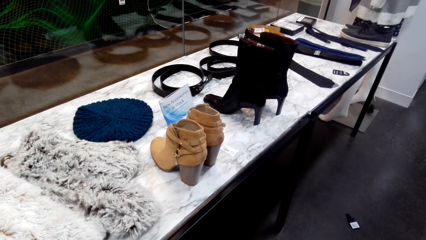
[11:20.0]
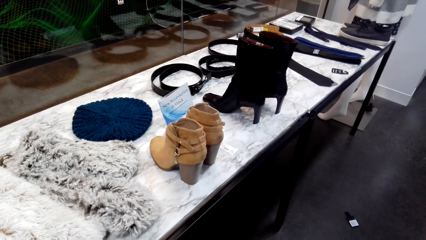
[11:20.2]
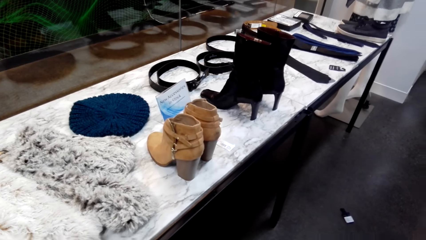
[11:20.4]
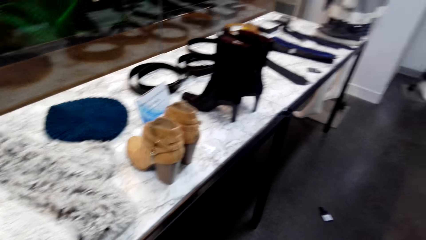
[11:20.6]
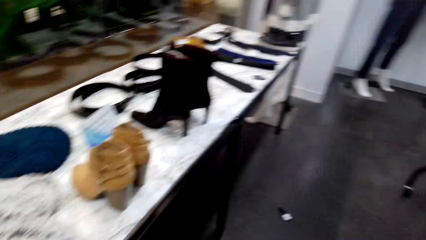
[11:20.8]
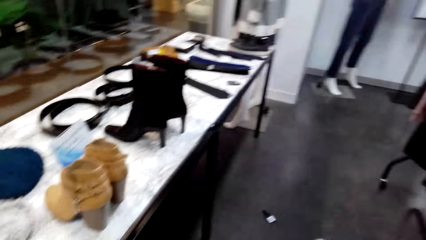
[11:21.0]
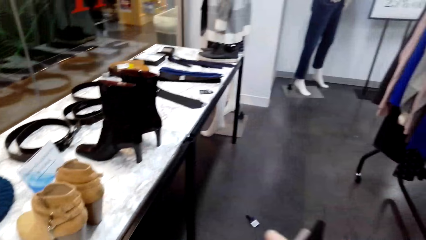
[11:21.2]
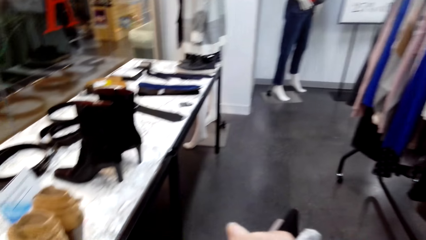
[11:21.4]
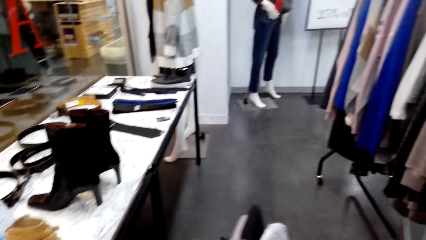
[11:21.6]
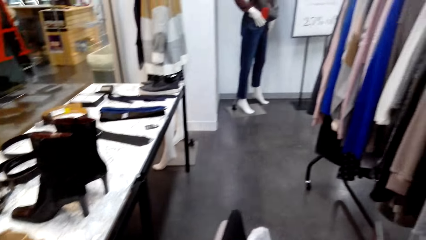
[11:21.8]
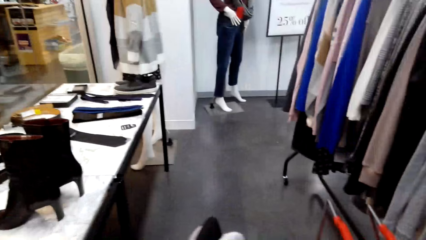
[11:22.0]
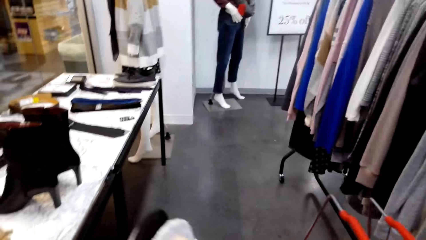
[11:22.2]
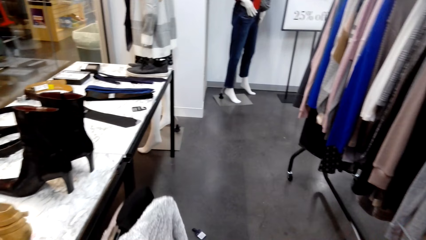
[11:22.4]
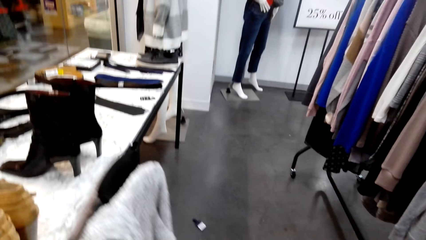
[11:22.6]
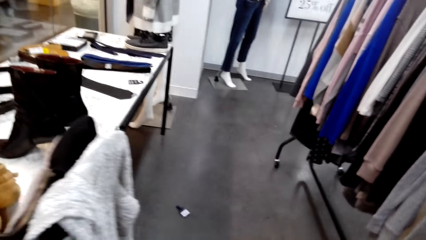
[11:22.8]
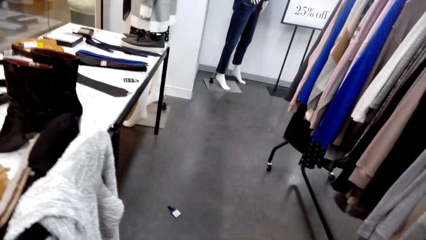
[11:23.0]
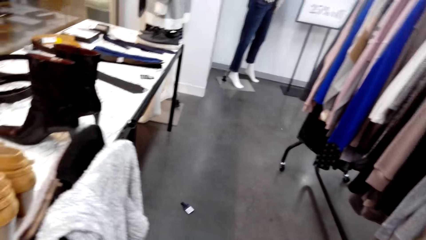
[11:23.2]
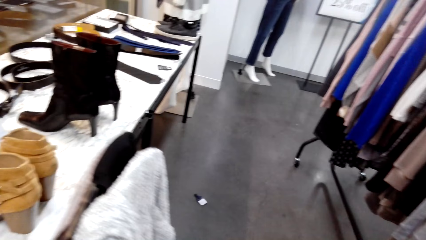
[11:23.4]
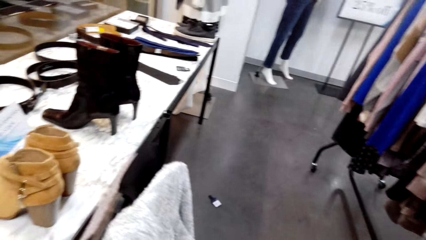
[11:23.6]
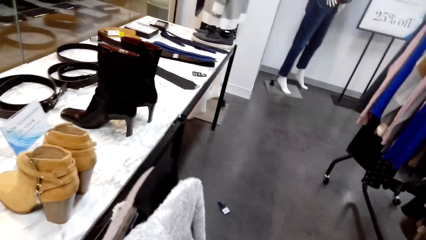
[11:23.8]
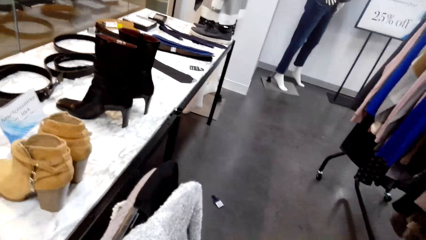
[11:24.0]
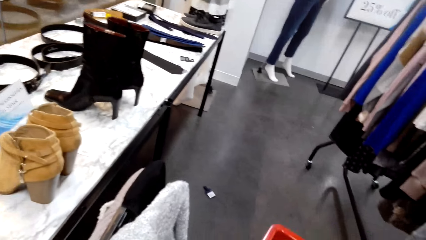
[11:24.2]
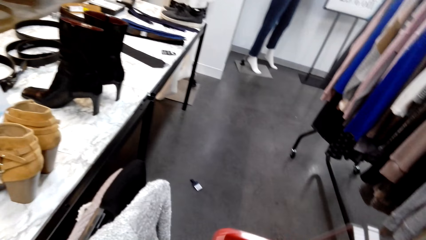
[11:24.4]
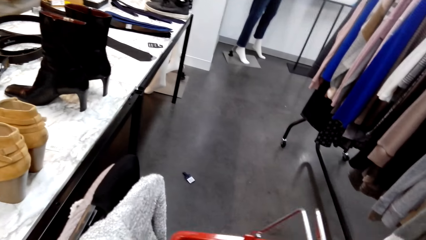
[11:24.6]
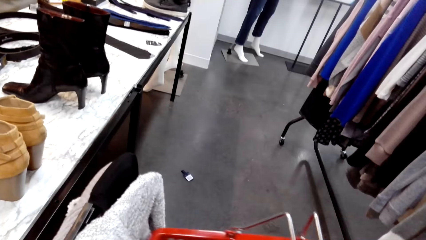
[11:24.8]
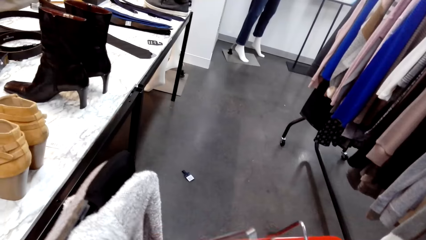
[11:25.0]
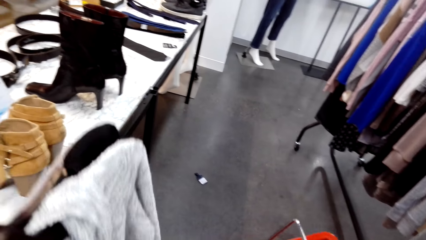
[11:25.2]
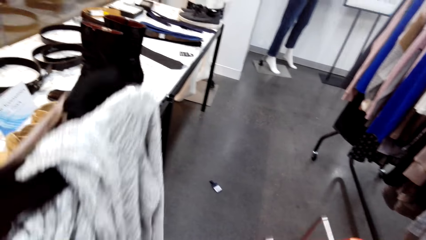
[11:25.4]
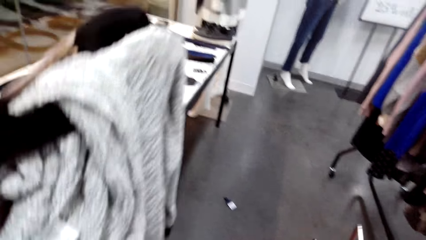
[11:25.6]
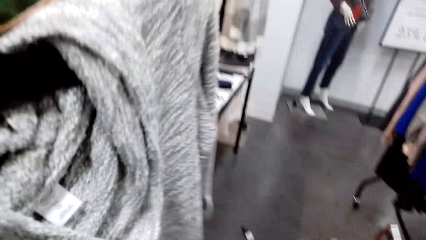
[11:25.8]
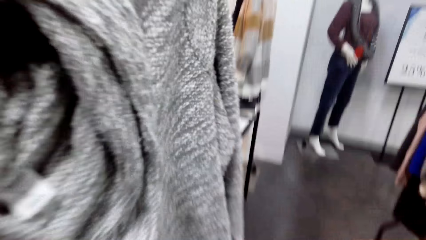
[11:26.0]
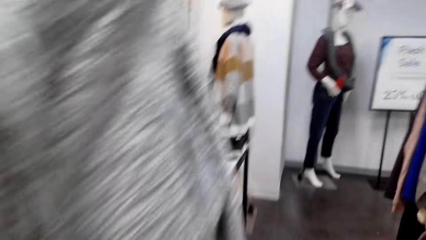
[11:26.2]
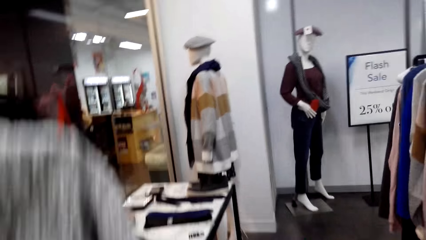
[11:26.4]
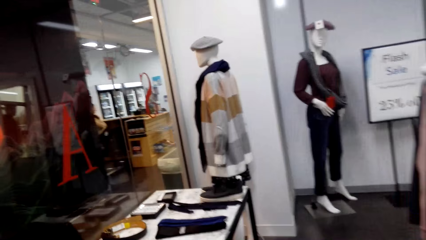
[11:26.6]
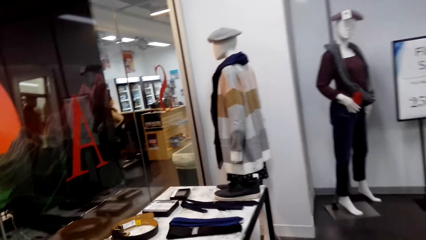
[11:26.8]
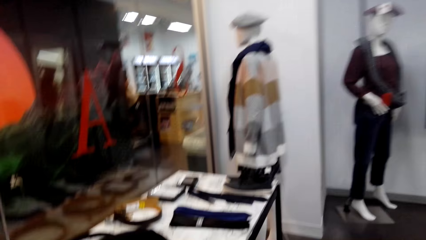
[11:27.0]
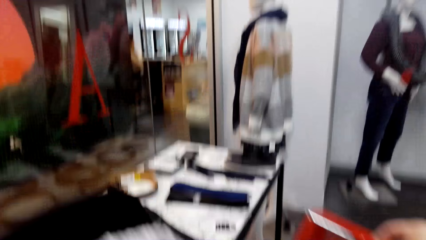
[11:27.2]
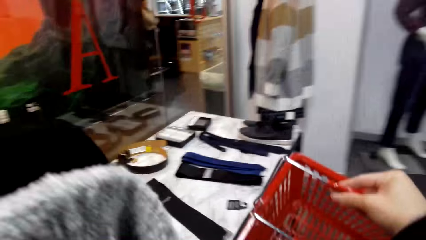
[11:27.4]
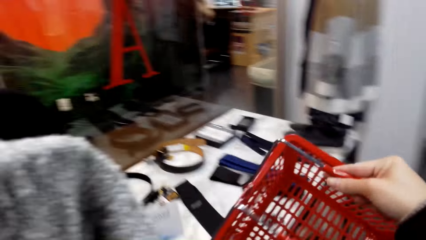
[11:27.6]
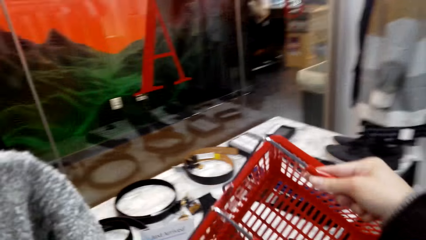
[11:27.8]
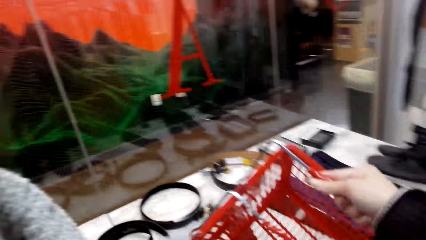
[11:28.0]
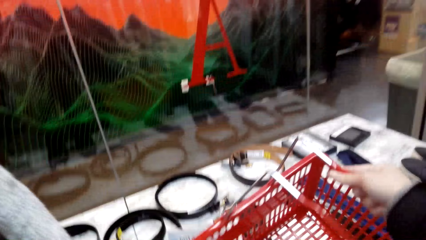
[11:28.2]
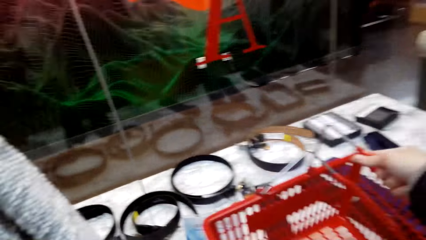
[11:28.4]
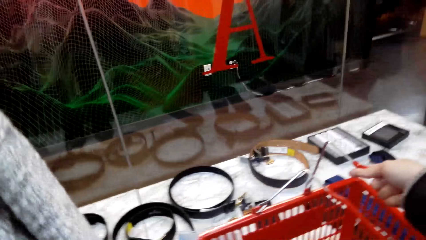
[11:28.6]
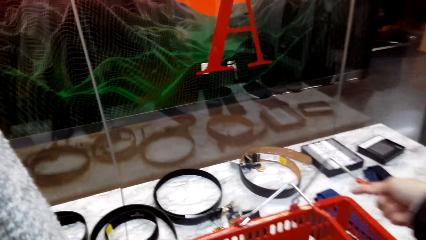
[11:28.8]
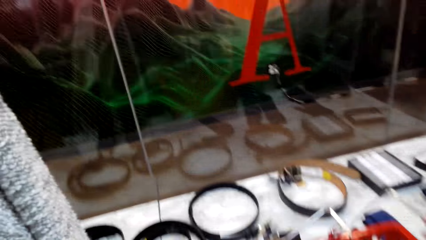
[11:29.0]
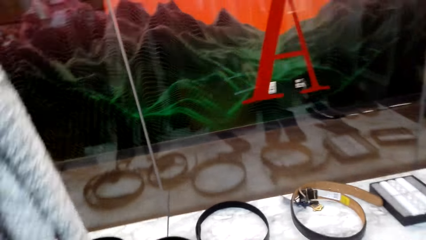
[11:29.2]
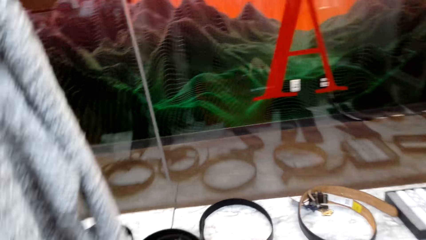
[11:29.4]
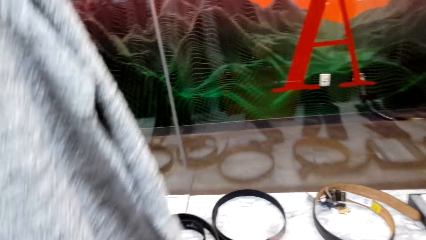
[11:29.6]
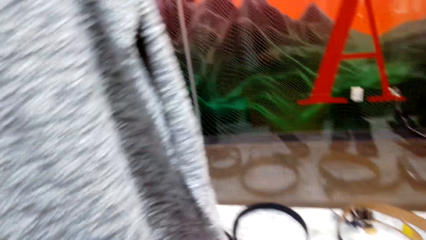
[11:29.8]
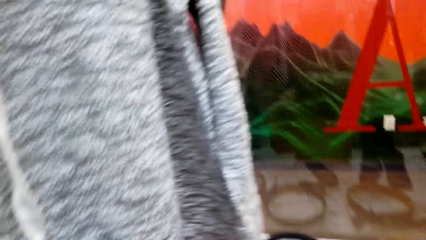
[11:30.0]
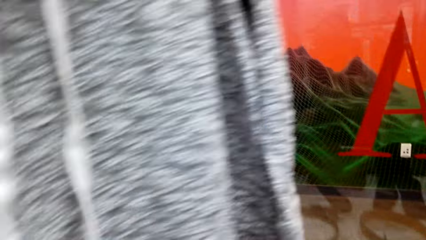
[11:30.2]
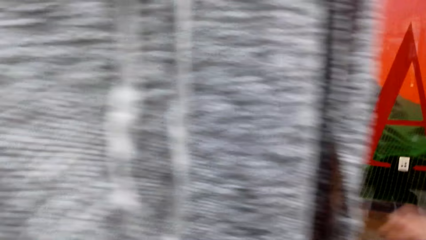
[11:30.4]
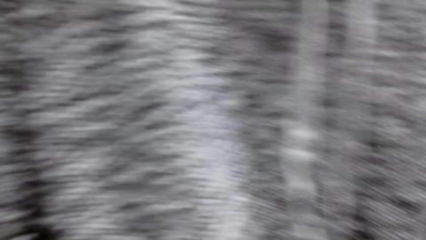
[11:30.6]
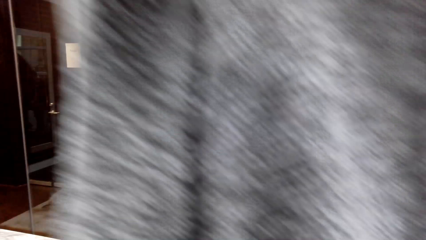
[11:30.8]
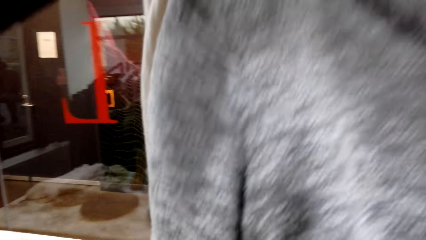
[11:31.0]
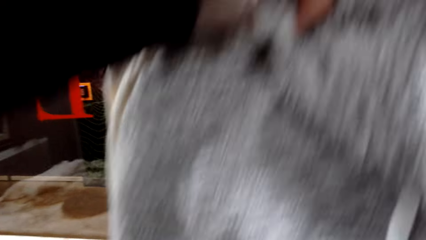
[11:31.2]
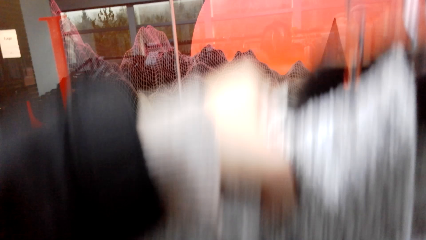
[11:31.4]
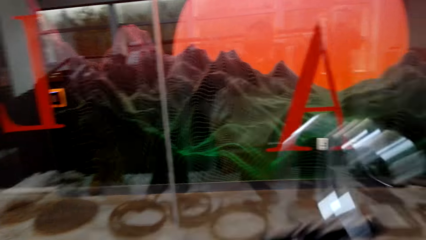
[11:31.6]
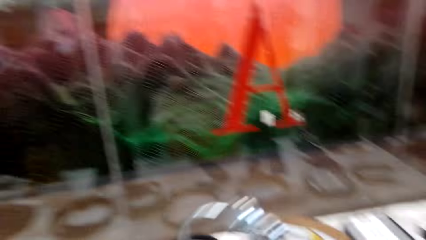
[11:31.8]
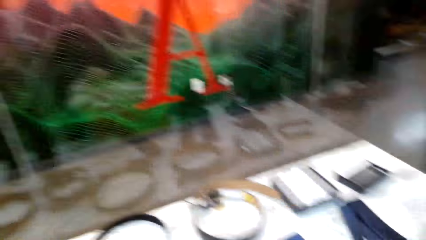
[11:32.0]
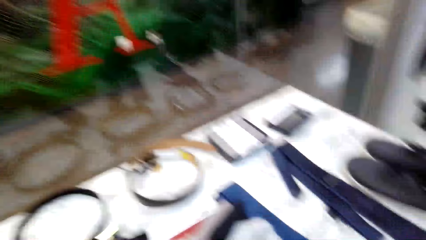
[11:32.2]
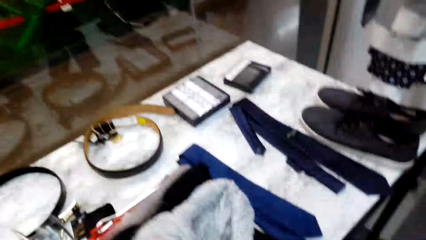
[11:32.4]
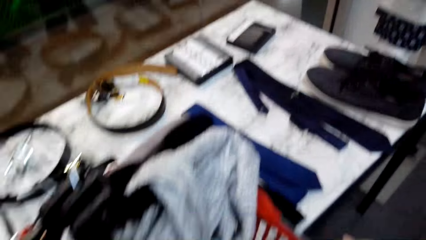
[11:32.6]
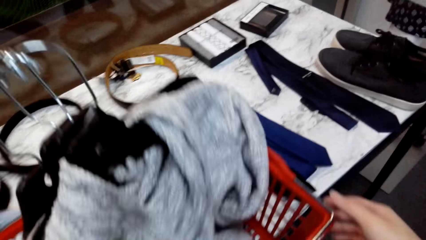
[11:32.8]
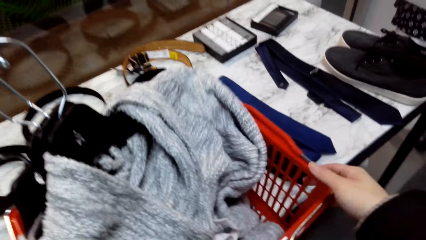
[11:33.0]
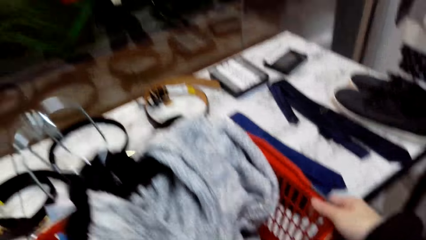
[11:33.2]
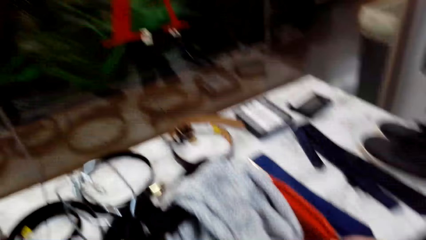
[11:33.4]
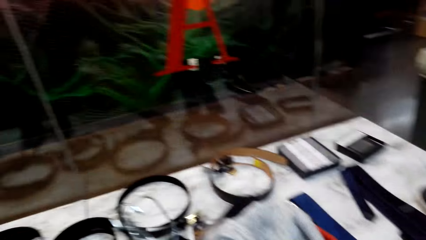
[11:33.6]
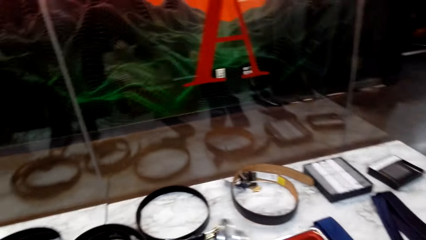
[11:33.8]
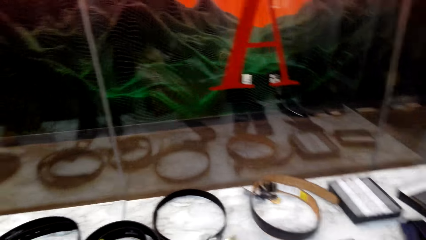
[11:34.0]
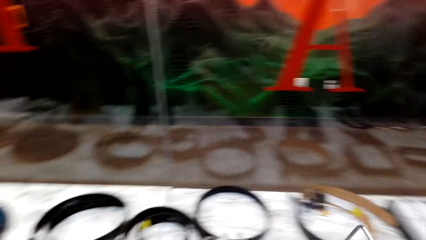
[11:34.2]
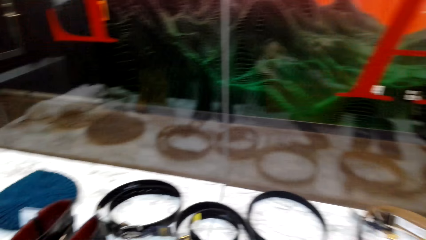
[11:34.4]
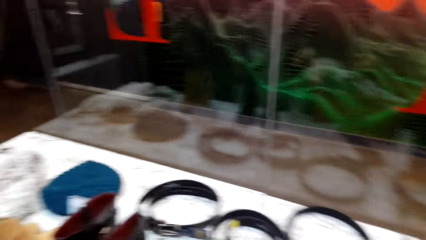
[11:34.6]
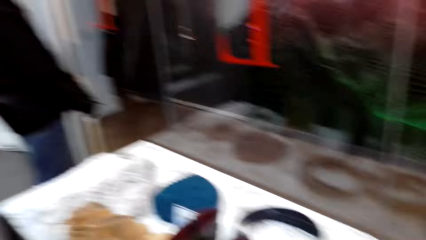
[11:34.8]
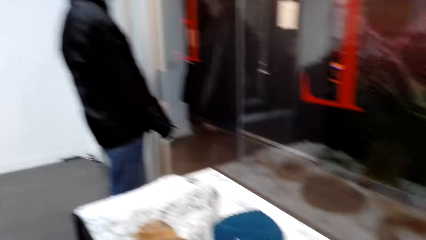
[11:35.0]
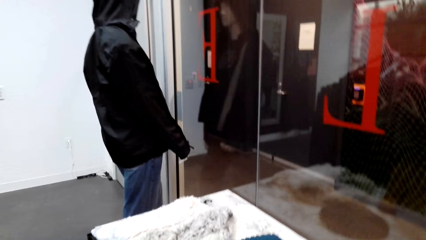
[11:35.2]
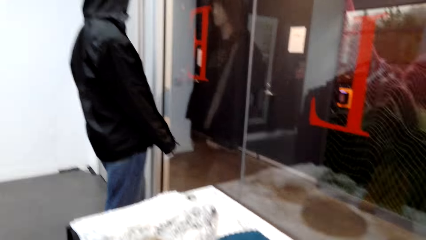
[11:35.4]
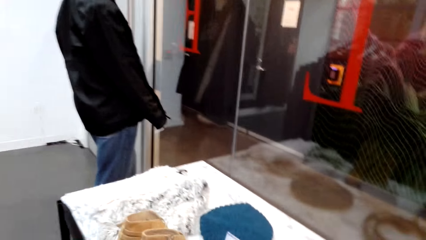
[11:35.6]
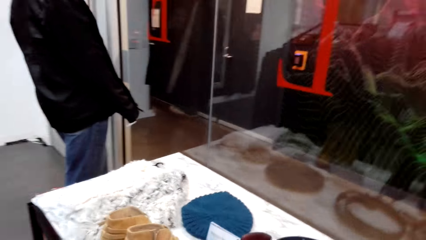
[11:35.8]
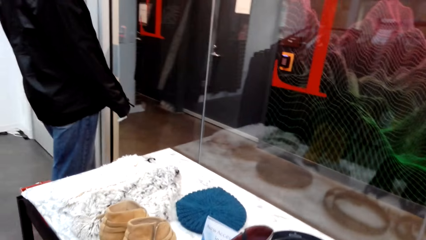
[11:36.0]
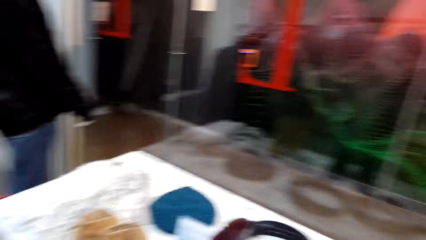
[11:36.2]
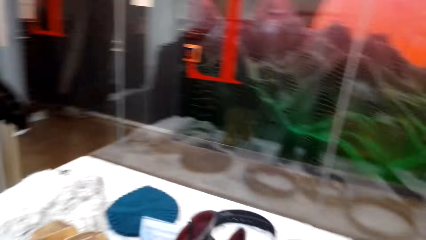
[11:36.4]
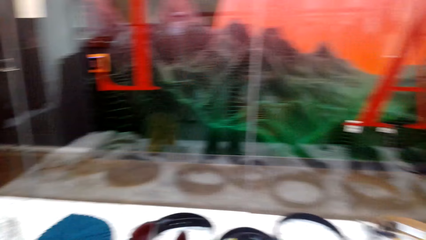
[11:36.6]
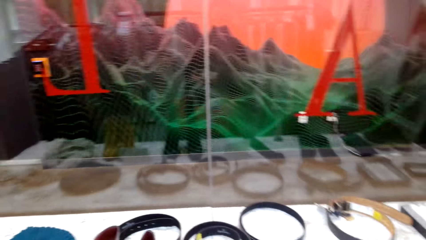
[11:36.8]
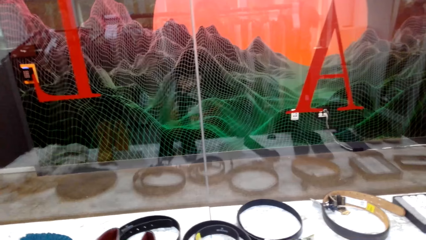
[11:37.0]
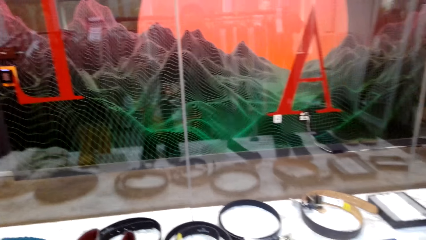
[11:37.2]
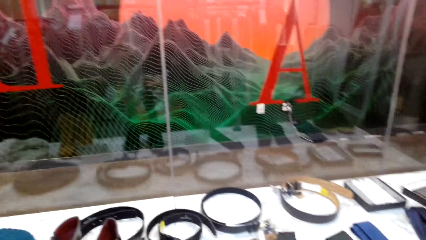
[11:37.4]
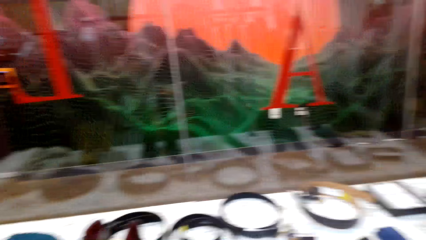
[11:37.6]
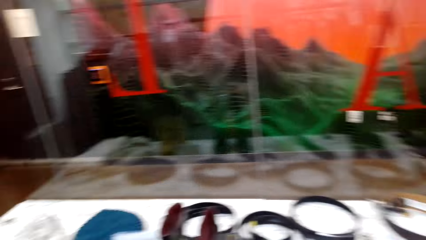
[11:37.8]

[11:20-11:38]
The camera wearer lifts the clothes. They look at the shopping basket or bucket. They lift the cloth. They lift the bucket. They place the shopping basket on the table. They lift the clothes. They place the clothes on the shopping basket. They look around the shop.
